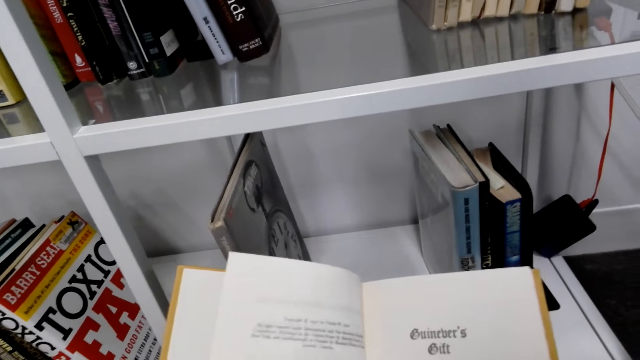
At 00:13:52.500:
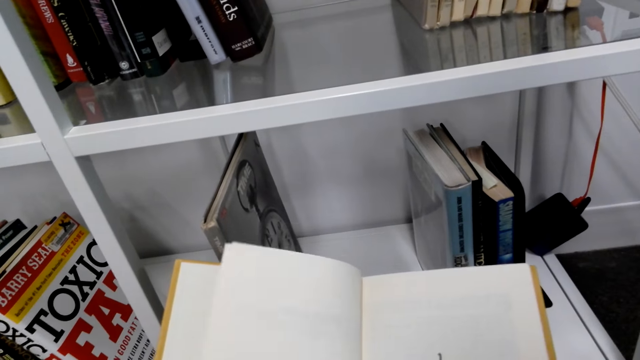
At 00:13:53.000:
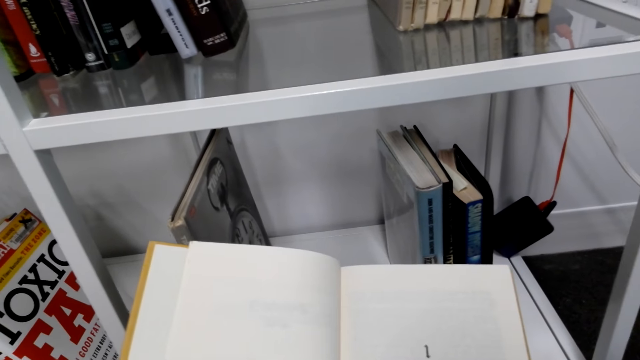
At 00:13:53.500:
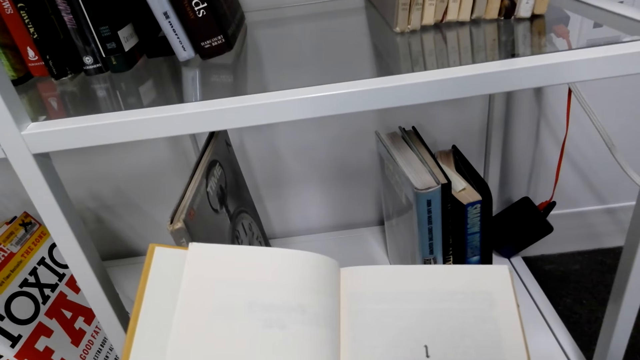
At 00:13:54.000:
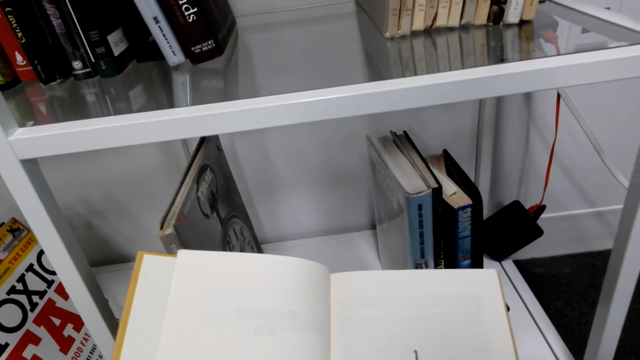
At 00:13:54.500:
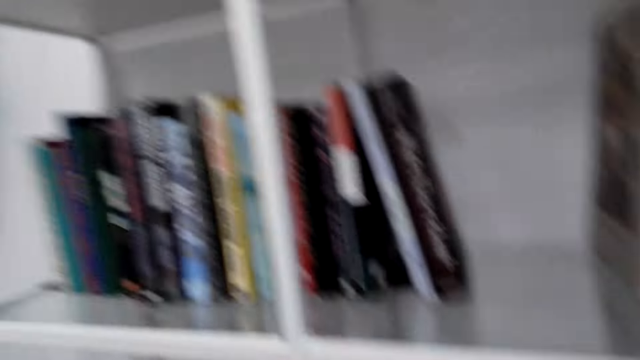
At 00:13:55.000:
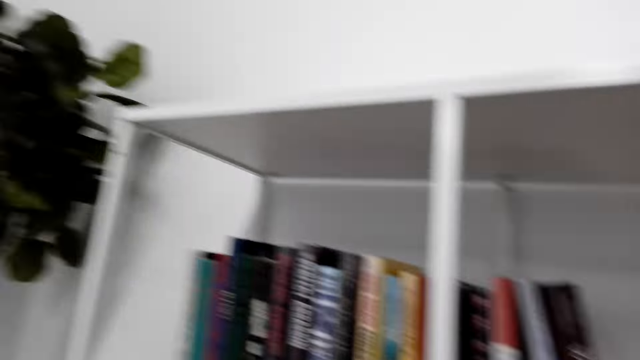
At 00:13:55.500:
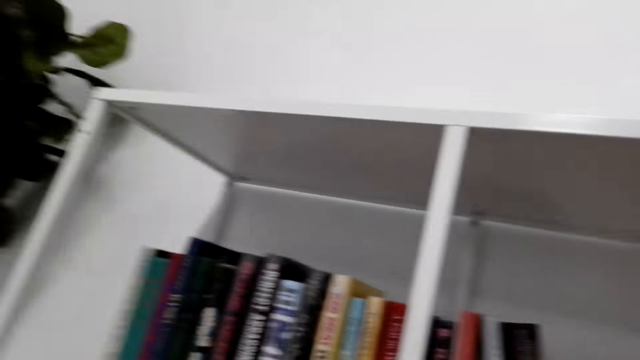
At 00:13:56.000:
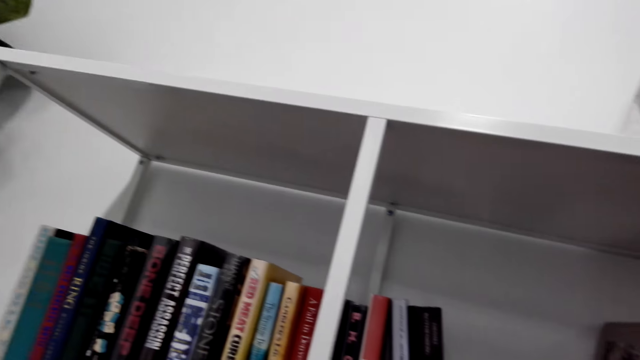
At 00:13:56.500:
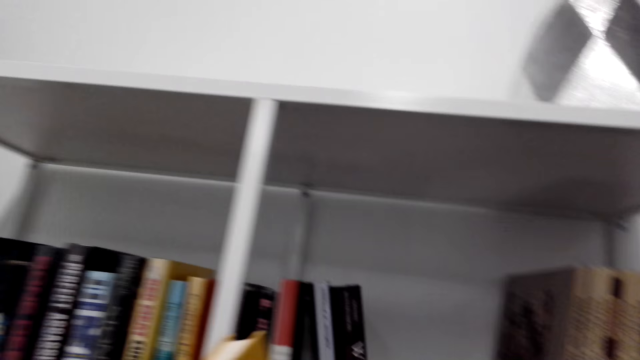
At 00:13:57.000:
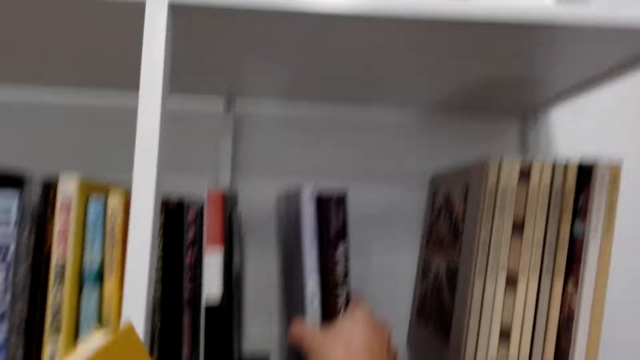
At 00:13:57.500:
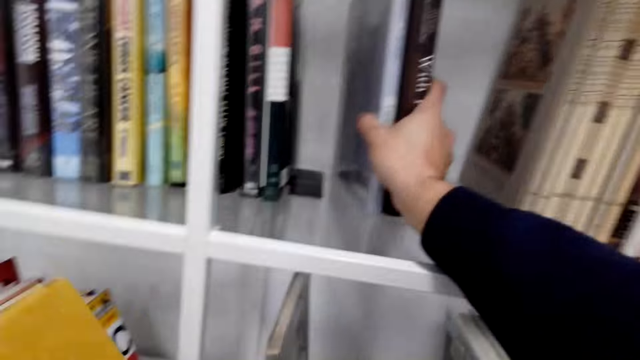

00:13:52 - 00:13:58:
The camera wearer looks at the book. He looks at the bookshelf. He moves the books on the bookshelf with his right hand.

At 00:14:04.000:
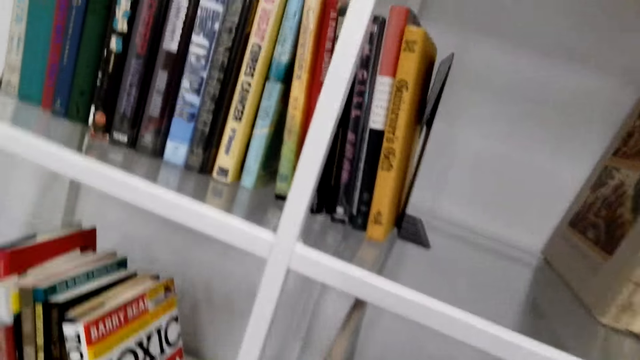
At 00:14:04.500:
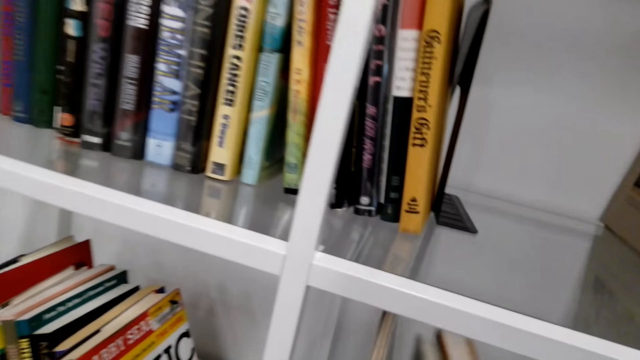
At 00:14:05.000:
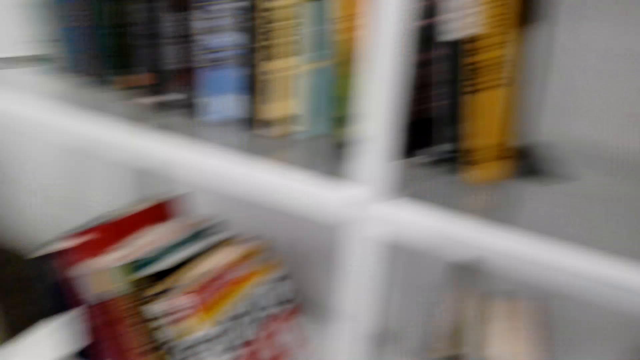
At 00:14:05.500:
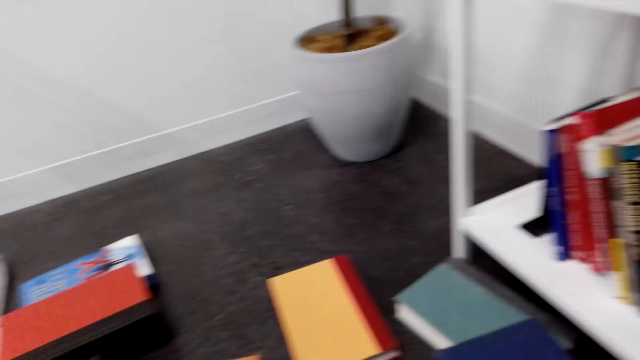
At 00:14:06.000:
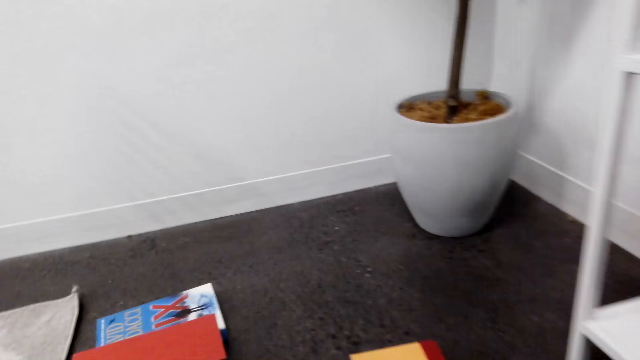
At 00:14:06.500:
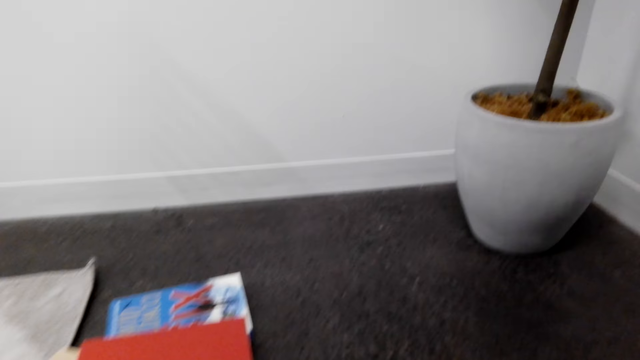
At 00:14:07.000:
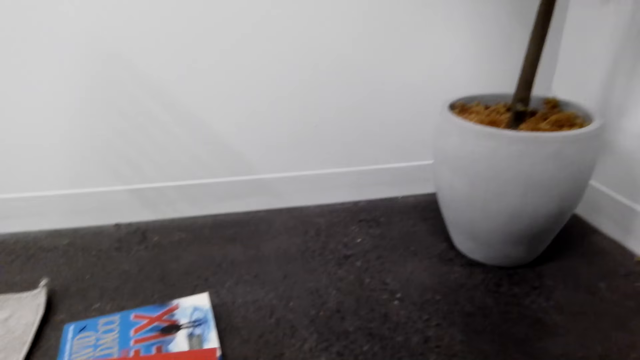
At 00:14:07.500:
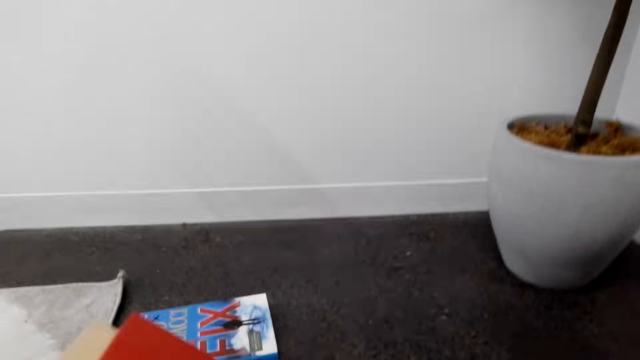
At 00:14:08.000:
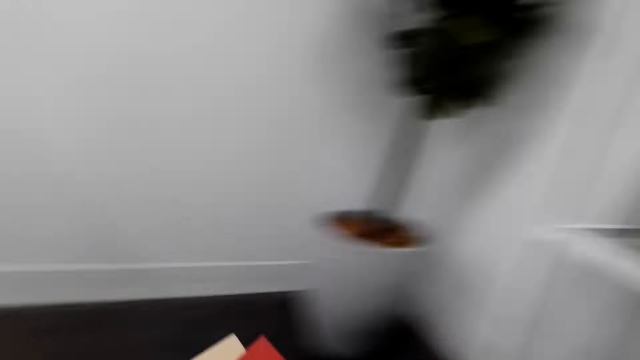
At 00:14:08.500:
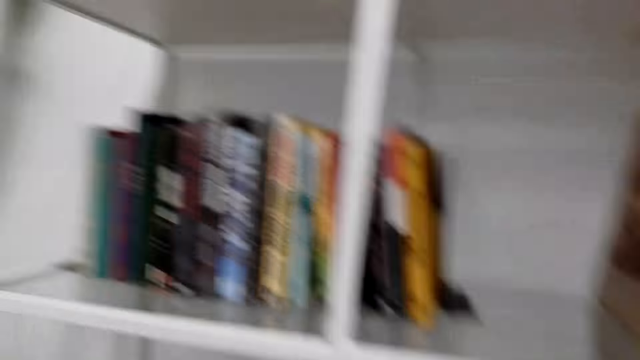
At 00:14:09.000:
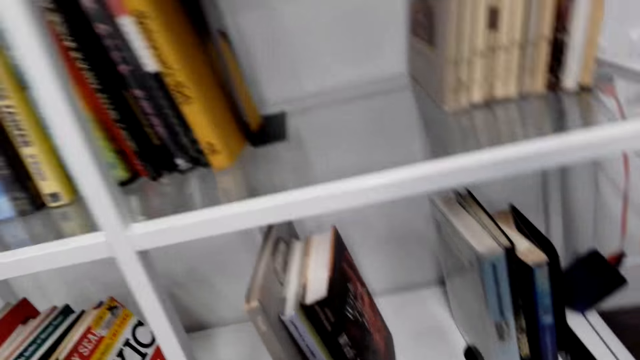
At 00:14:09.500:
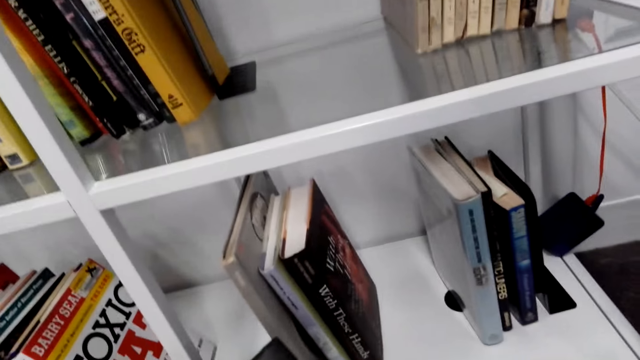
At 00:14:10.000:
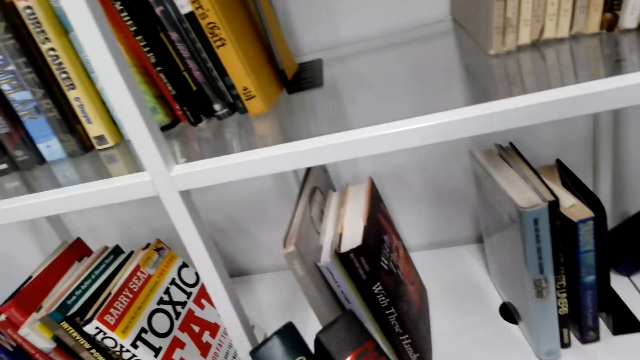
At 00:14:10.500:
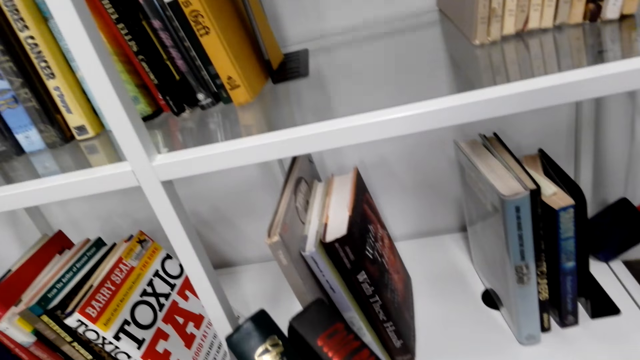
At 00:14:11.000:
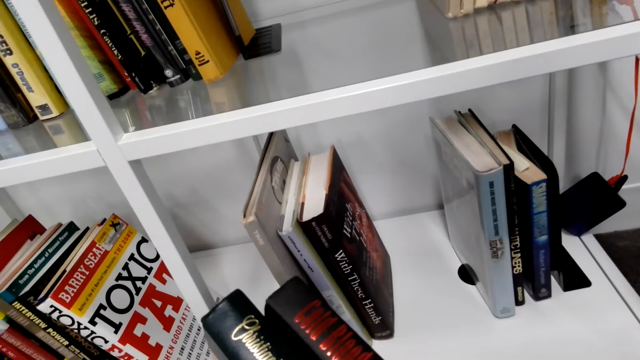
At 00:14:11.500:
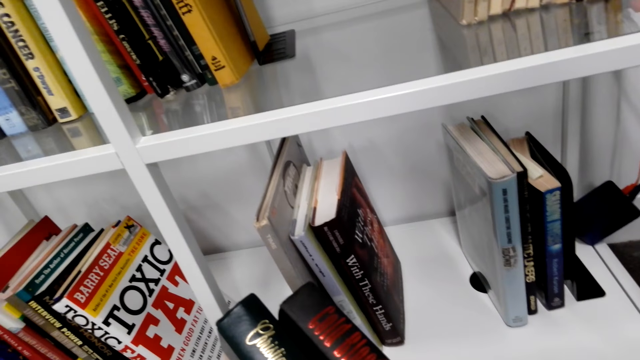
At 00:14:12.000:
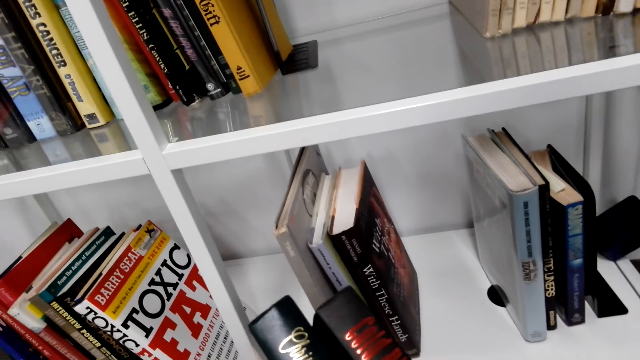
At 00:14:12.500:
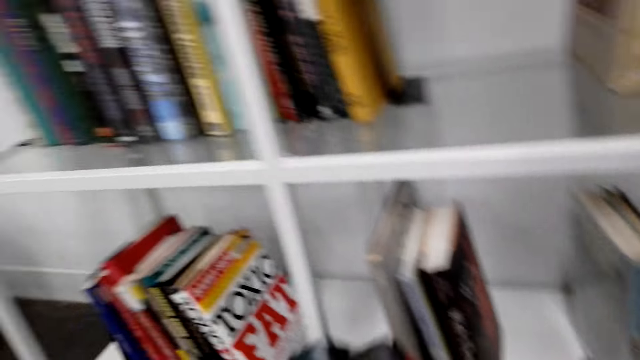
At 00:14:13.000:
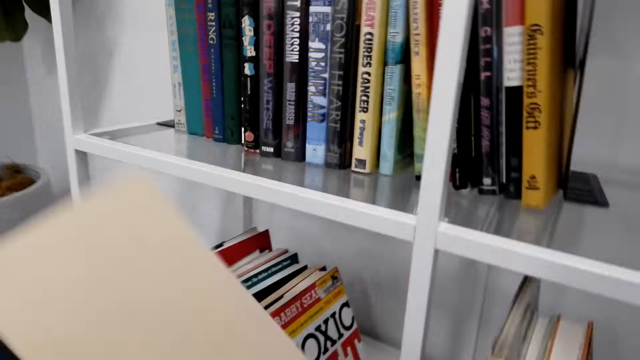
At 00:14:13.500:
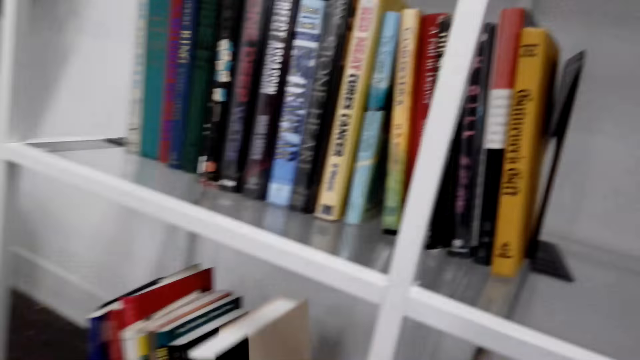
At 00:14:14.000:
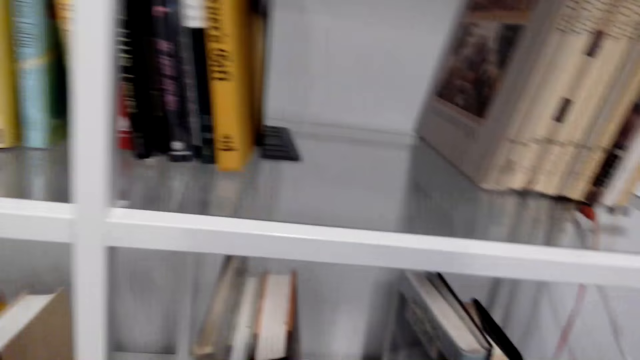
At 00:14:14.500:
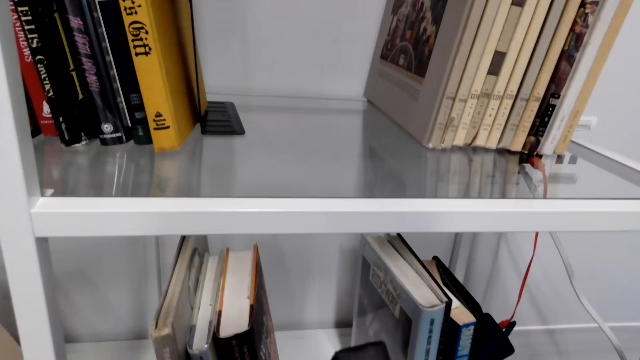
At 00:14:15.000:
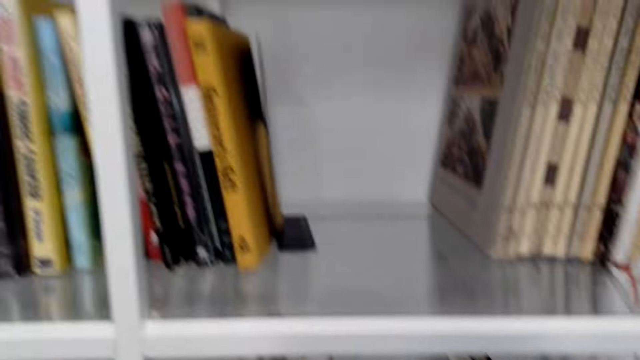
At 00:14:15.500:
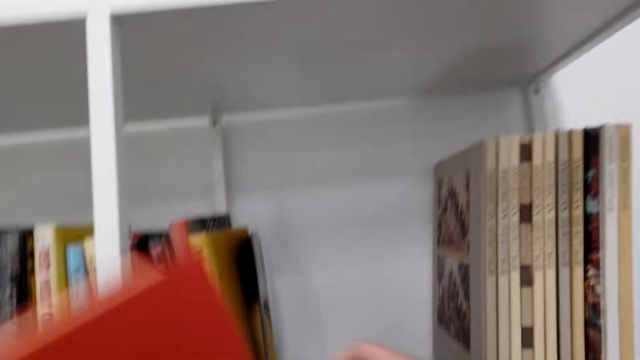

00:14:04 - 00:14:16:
The camera wearer removes the books from the shelf. They place the books on the bookshelf. They walk around the room. They pick the books on the floor. They look at the books. They place the books on the bookshelf.

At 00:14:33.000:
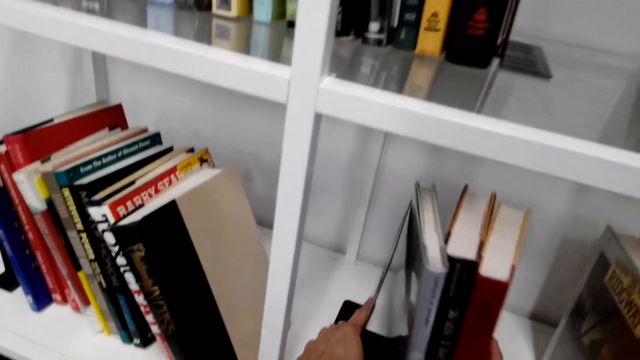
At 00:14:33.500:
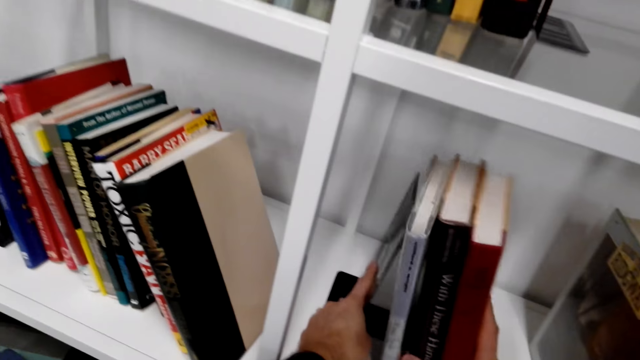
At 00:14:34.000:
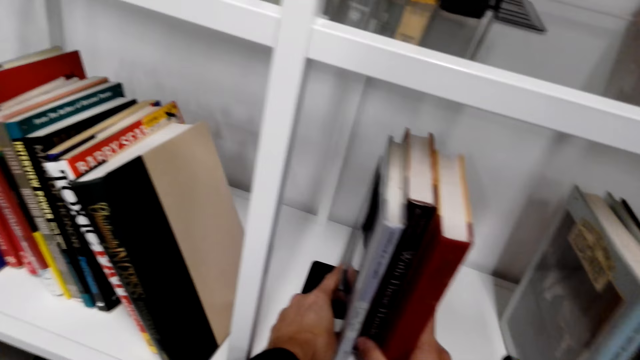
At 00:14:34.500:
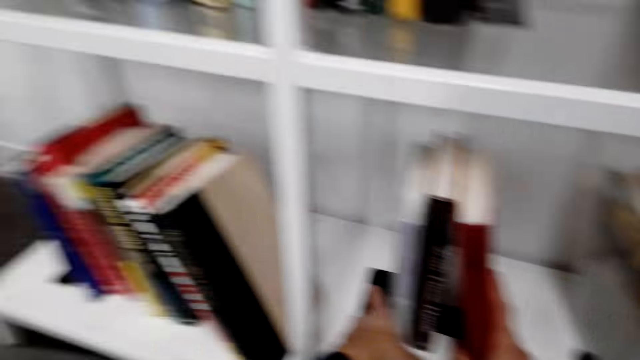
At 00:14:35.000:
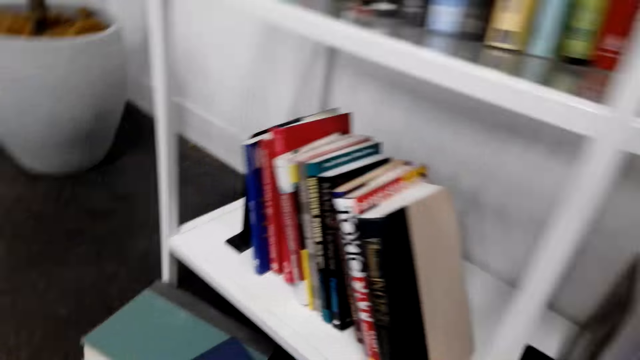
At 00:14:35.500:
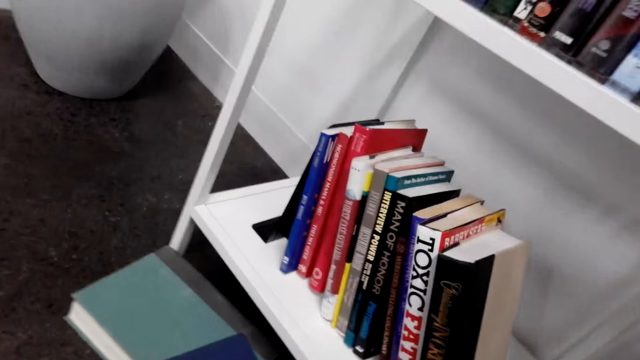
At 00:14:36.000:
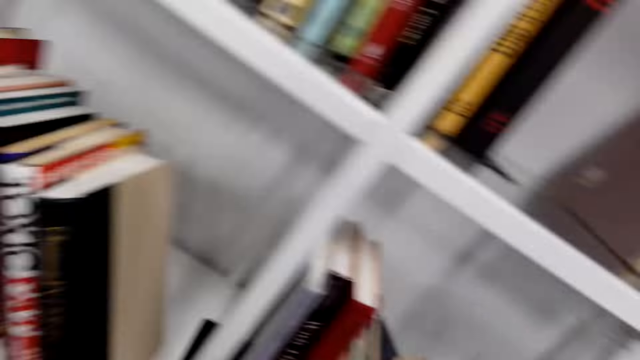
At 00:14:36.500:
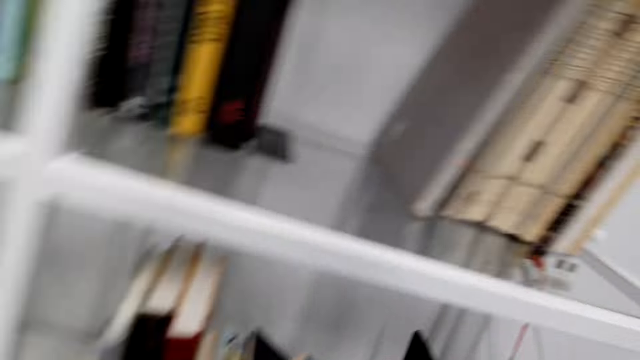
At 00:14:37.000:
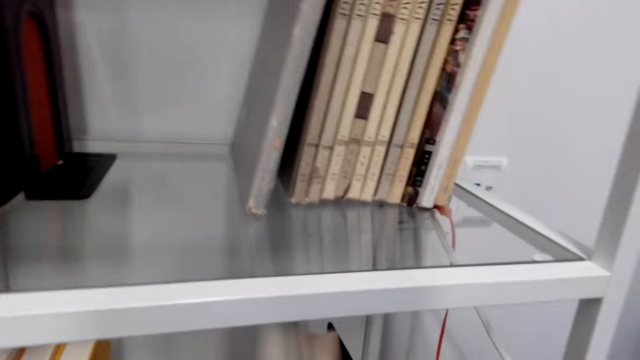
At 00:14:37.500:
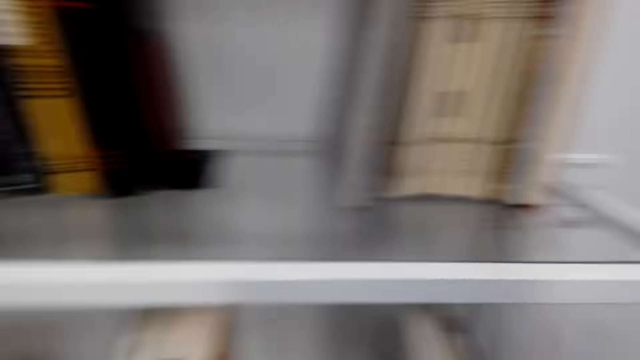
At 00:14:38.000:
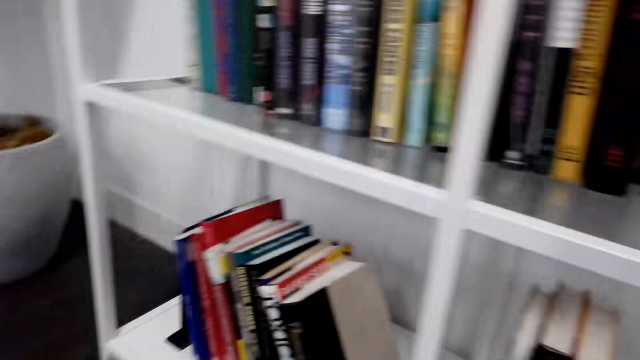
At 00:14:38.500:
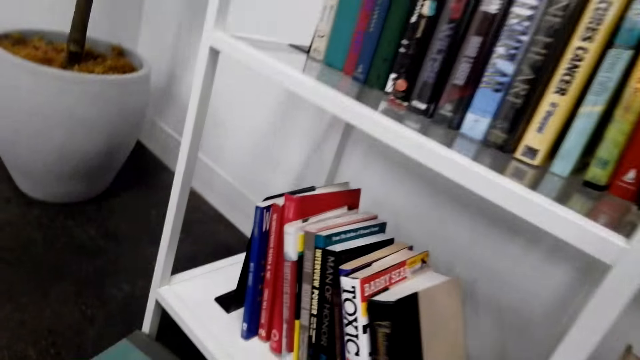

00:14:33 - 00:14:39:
The camera wearer arranges the books on the bookshelf. They move the books on the shelf. They look around. They position the books on the bookshelf.
